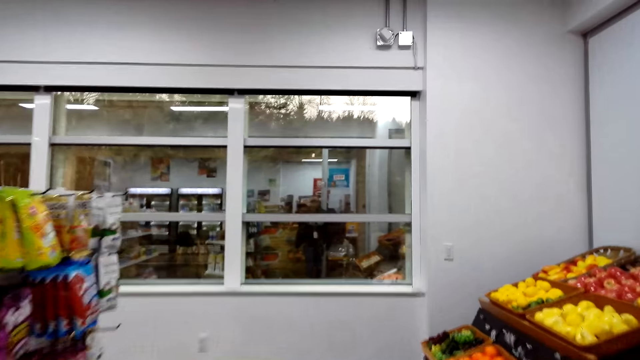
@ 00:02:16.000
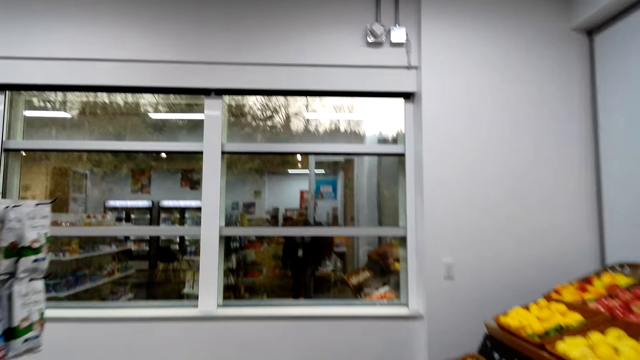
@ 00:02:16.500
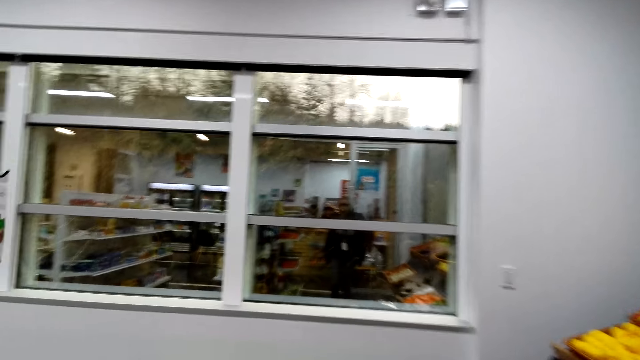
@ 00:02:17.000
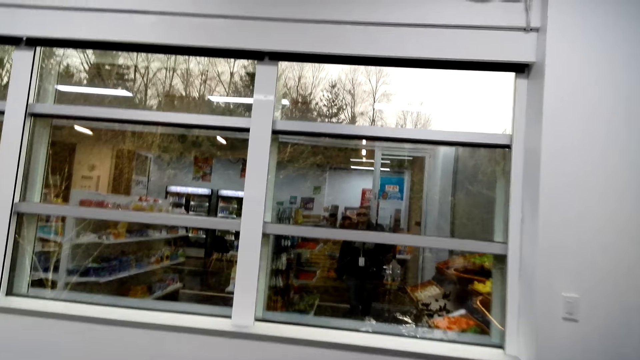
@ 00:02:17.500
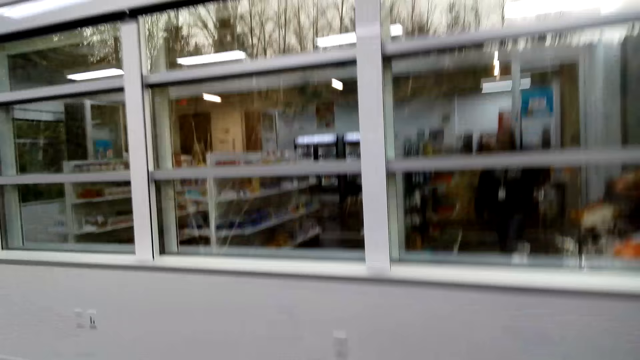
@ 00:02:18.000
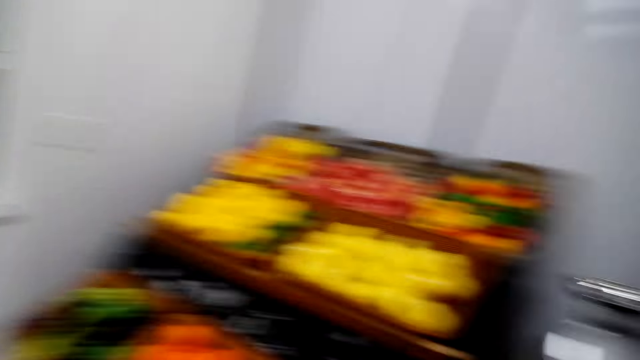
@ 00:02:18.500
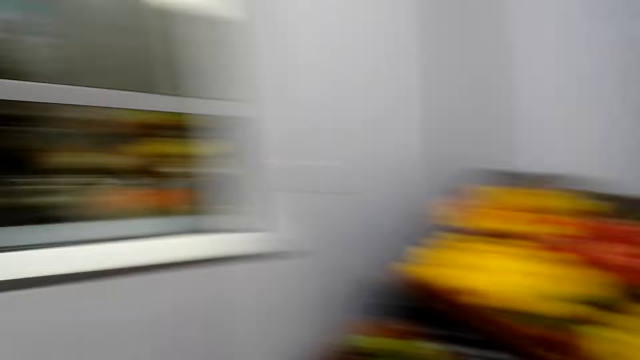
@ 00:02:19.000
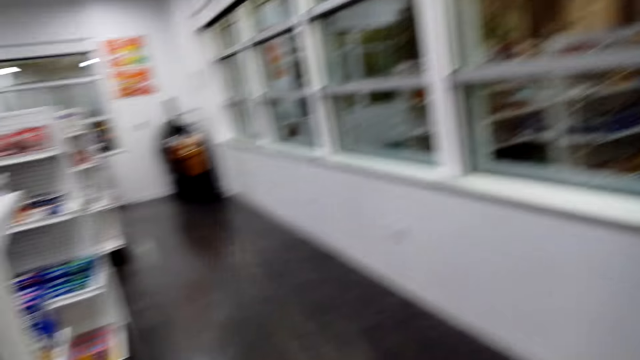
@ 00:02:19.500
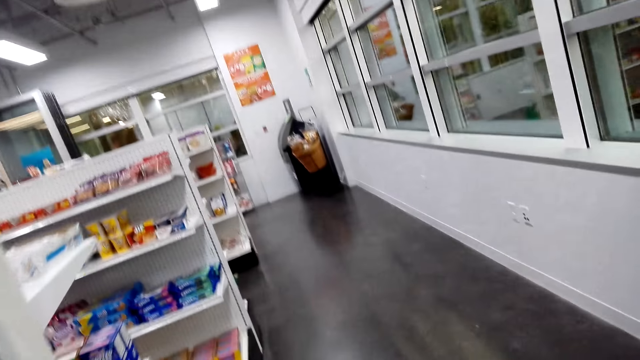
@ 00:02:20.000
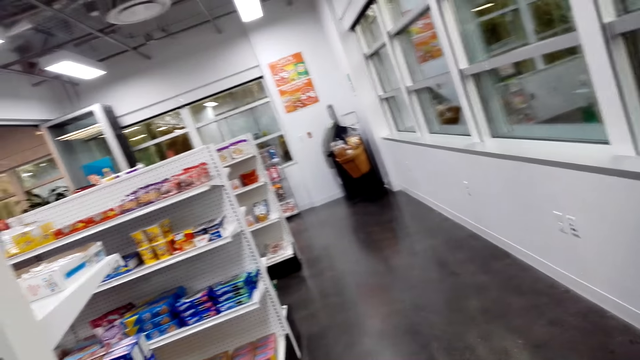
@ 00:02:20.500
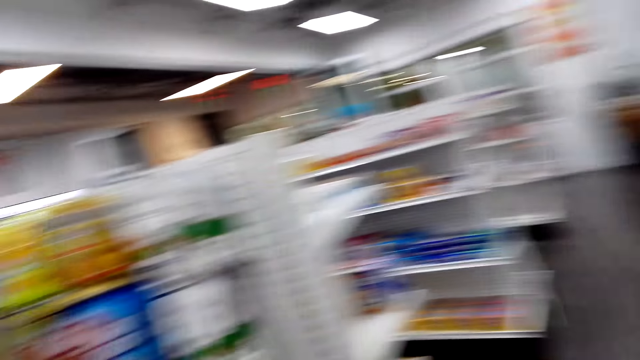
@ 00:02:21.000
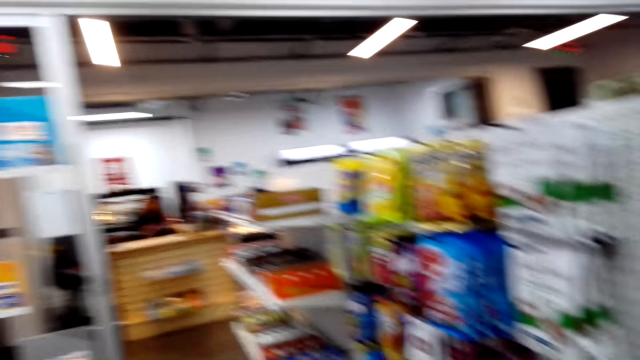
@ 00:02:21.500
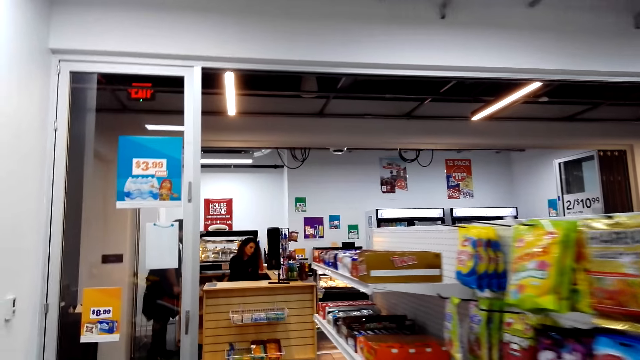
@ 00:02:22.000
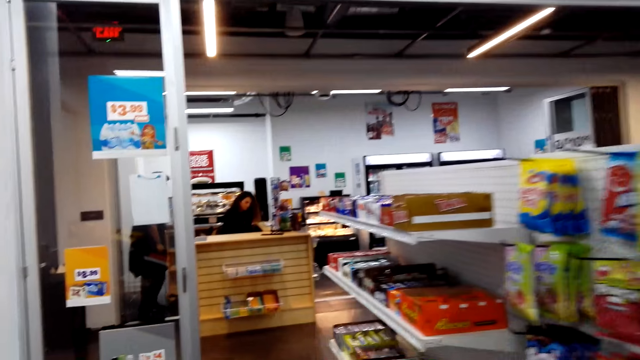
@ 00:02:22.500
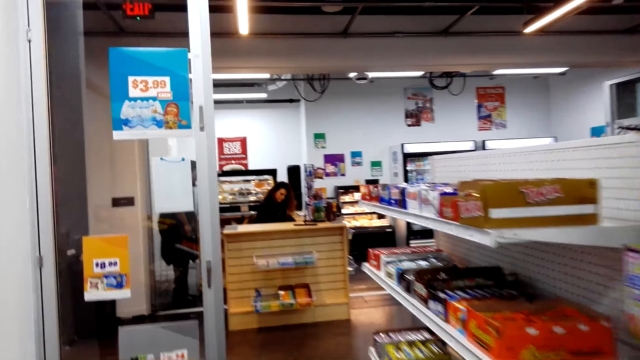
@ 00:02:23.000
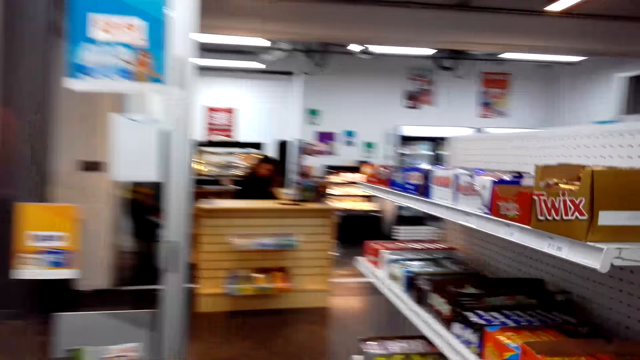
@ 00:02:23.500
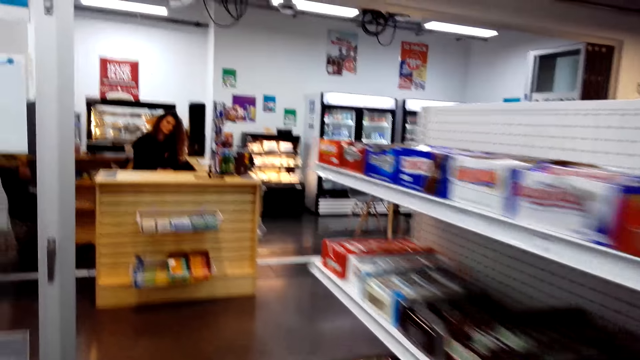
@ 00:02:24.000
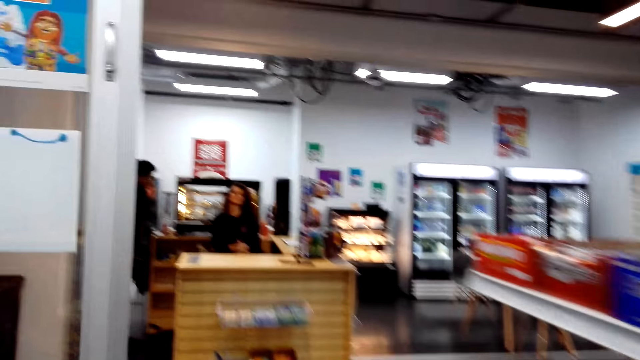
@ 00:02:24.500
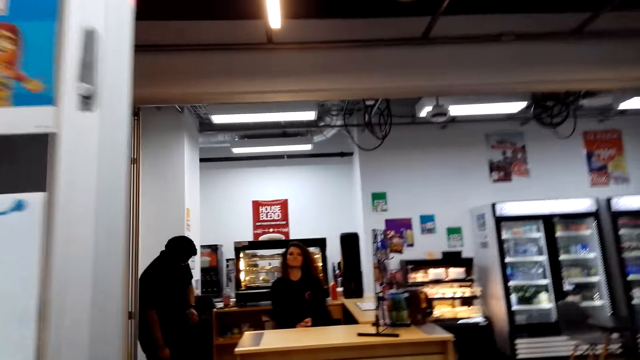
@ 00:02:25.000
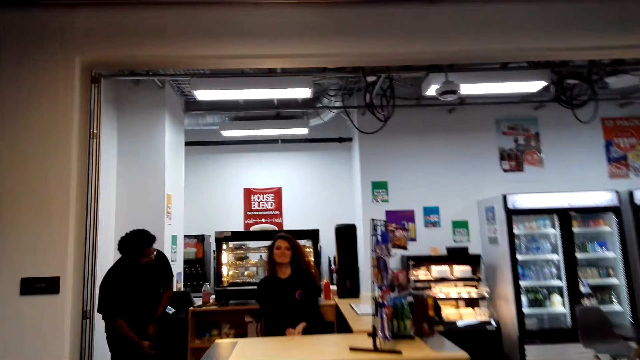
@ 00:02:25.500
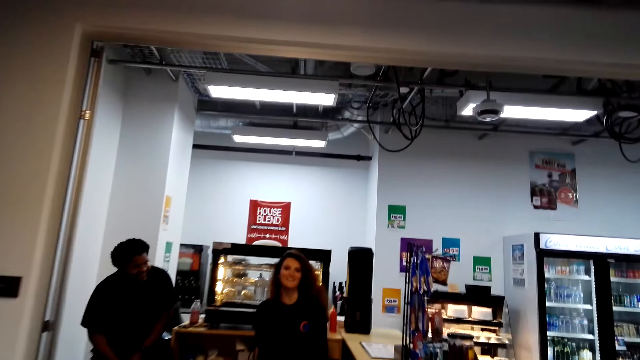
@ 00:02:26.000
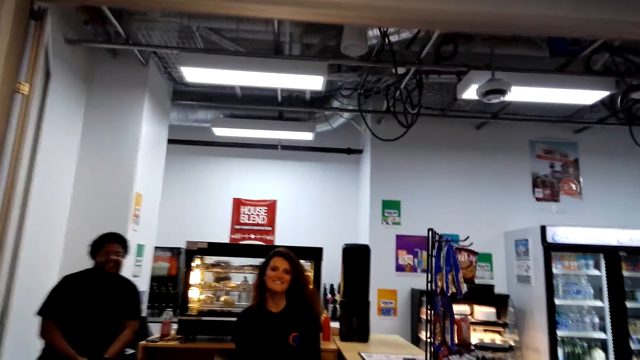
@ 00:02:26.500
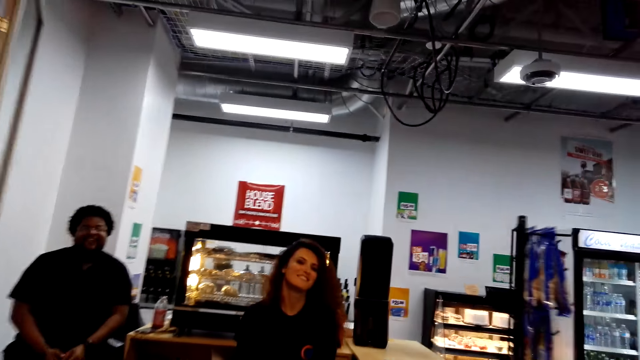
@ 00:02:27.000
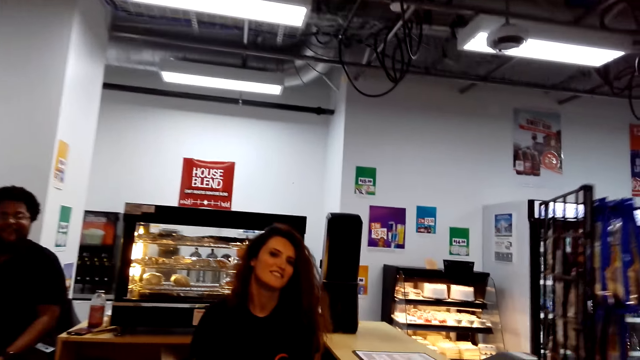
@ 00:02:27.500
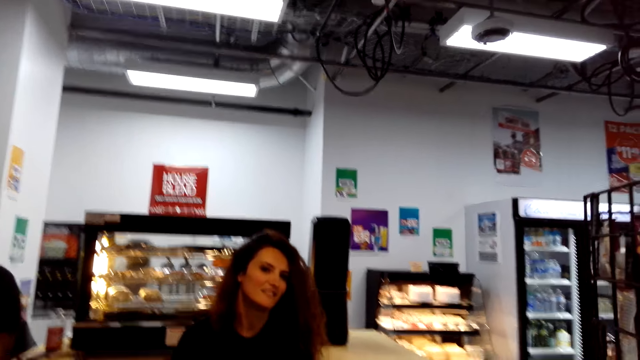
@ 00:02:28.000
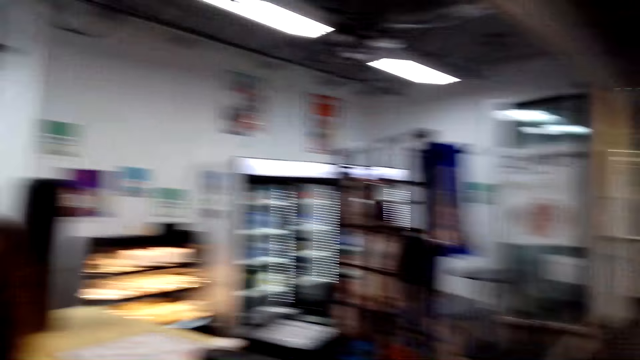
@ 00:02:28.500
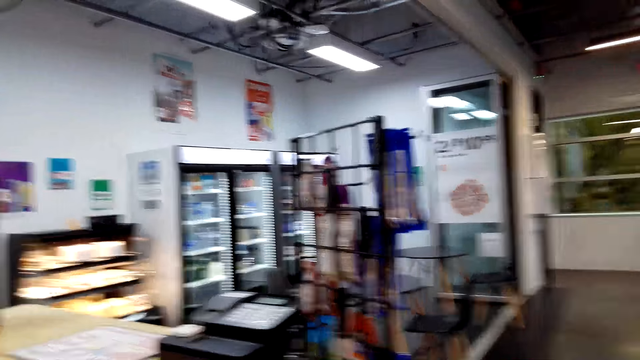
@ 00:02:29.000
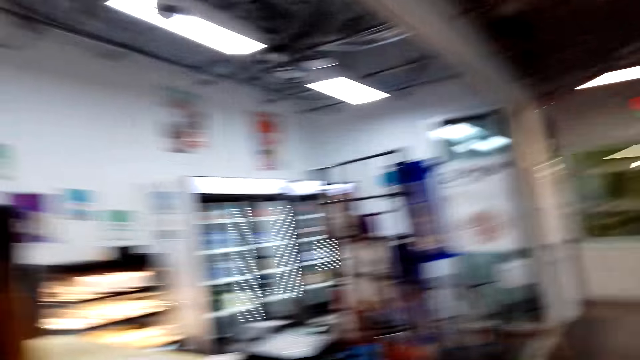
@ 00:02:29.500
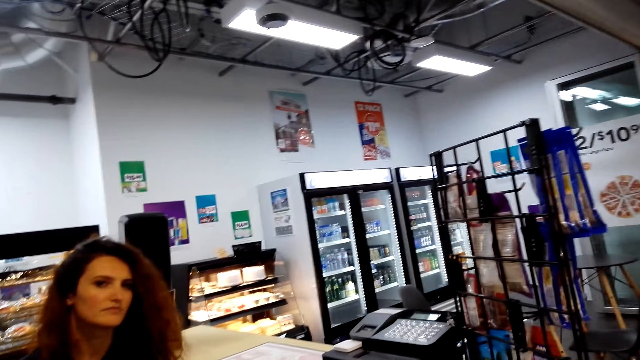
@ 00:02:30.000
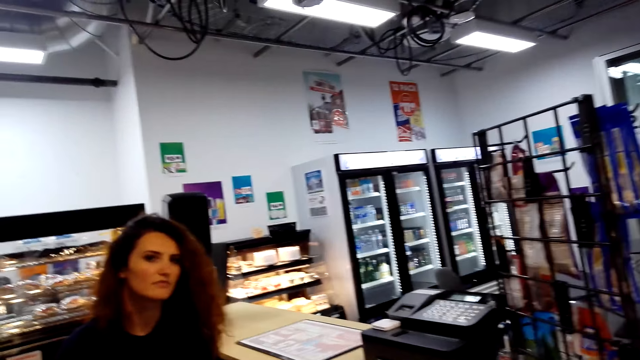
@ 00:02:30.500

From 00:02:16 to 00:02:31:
A woman looks at the table. A man walks, bends. The camera wearer talks to the cashier. The woman talks. The camera wearer looks around.

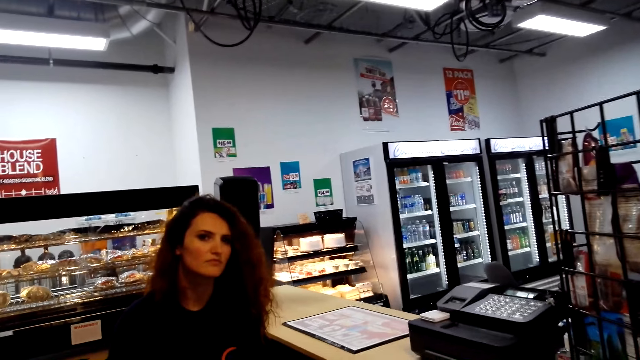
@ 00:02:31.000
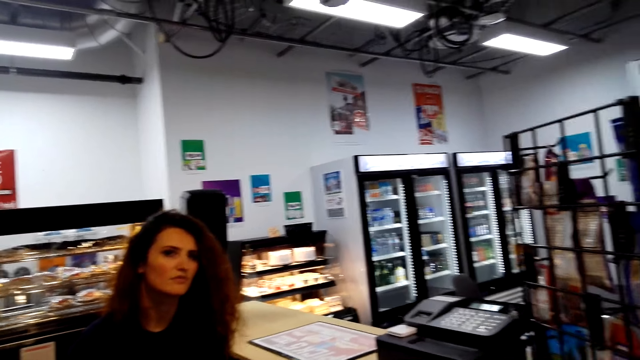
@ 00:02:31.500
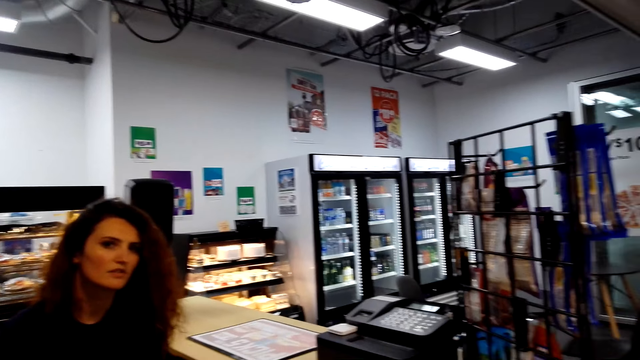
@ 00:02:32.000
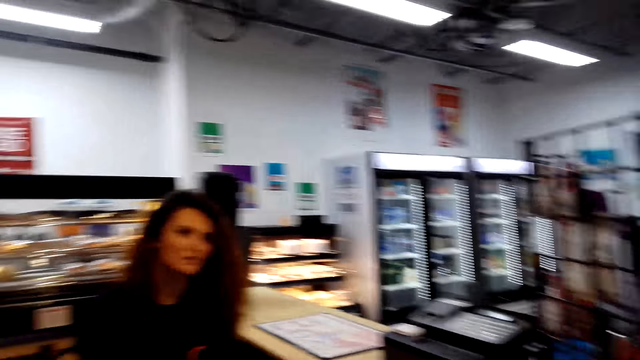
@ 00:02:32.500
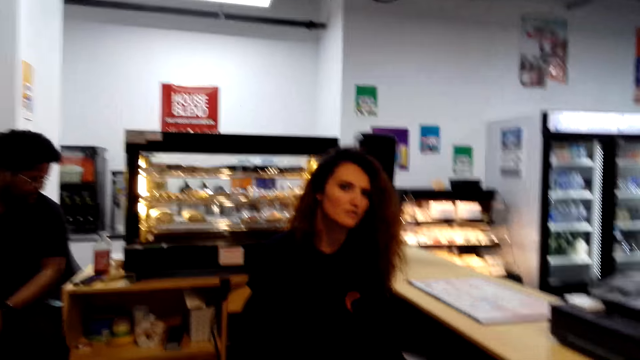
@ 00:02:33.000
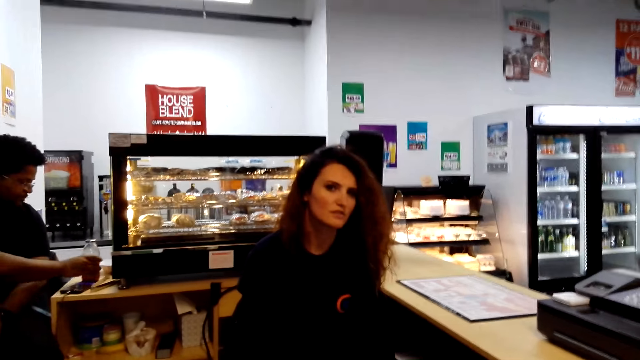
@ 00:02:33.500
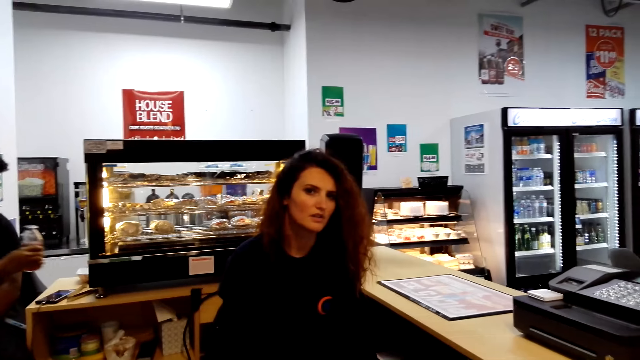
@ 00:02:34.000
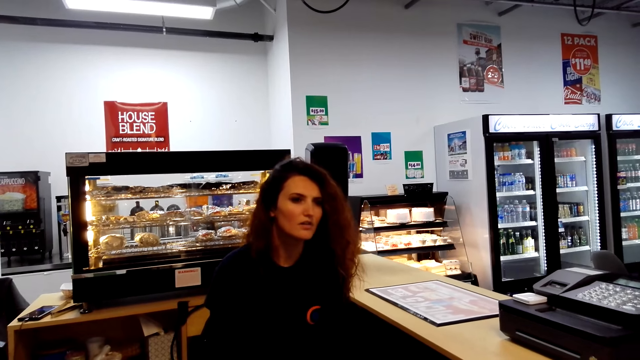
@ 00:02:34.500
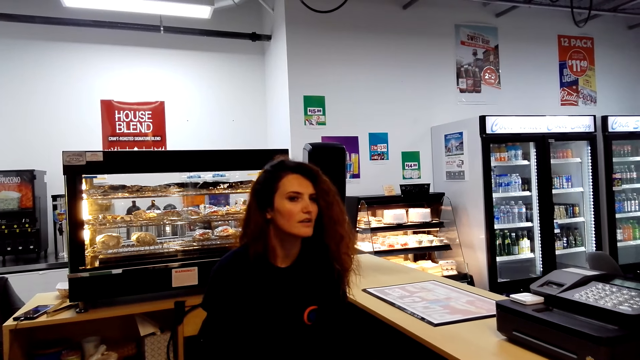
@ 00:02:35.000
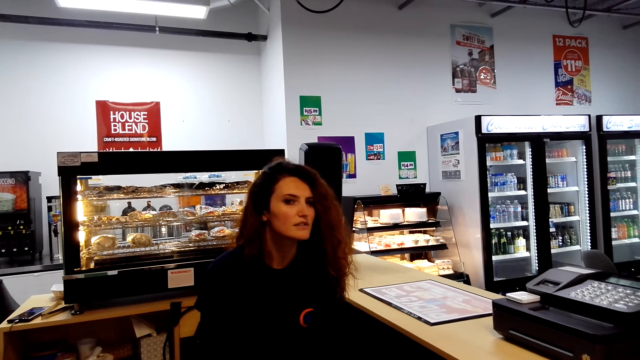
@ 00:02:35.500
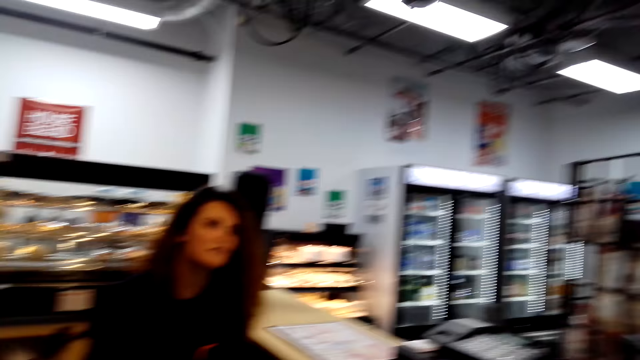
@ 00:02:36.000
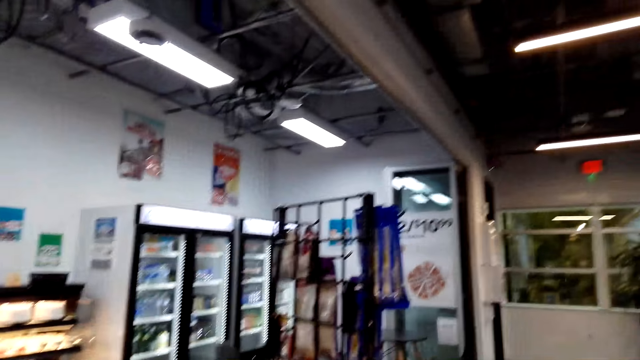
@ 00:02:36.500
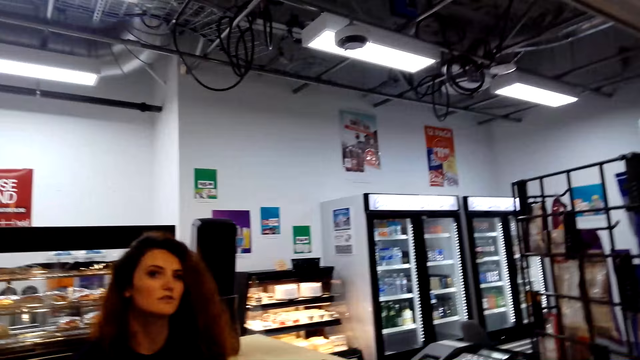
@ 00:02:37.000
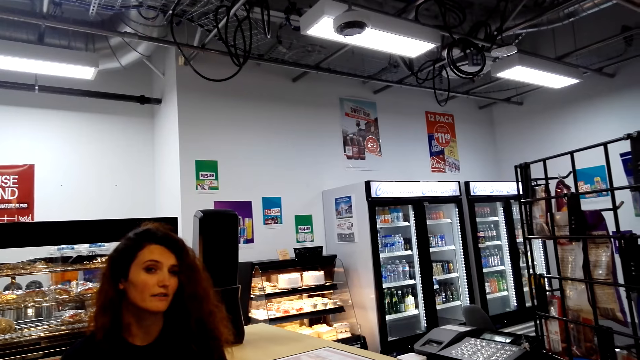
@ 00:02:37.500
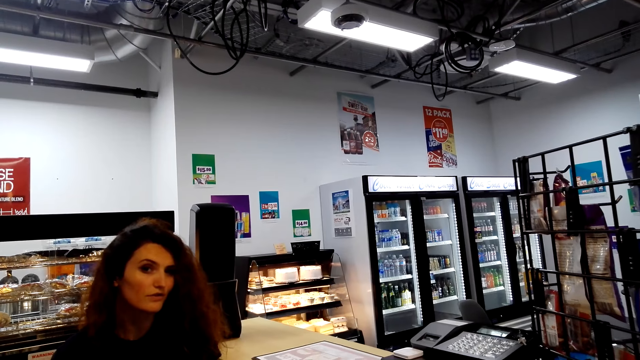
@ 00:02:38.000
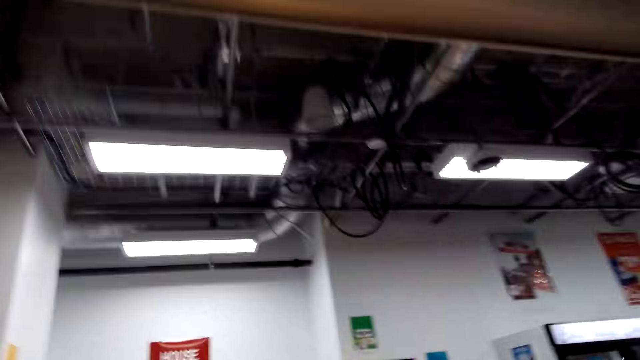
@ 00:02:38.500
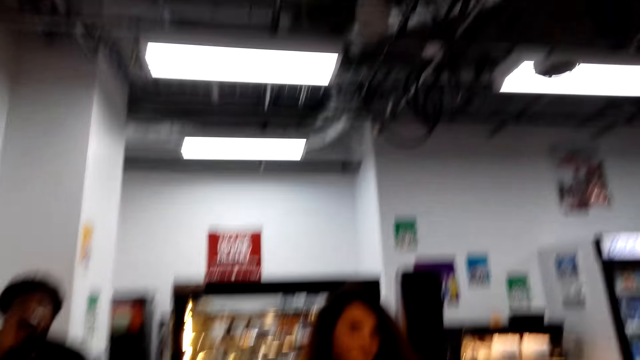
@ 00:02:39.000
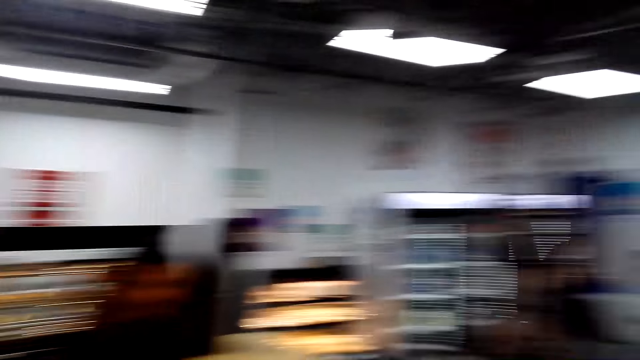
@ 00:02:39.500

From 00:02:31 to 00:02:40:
A man picks up the bottle and drinks the juice. A woman talks.
